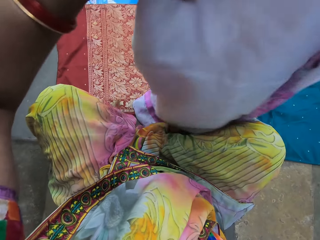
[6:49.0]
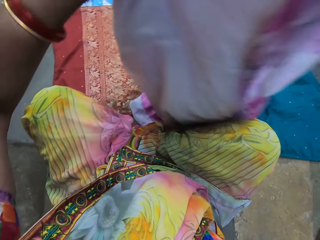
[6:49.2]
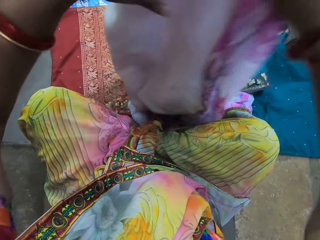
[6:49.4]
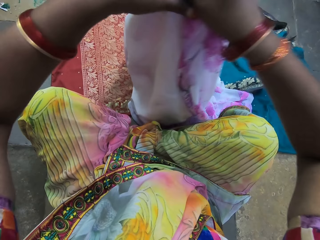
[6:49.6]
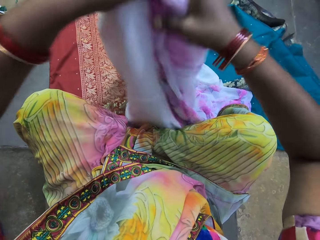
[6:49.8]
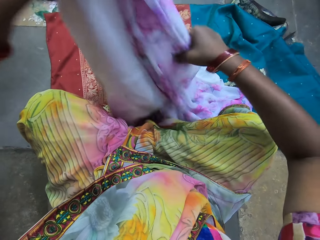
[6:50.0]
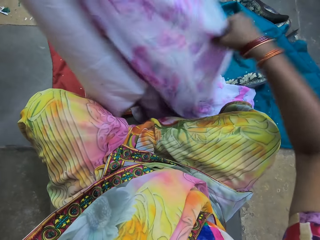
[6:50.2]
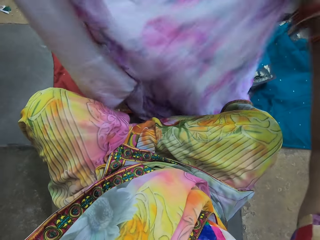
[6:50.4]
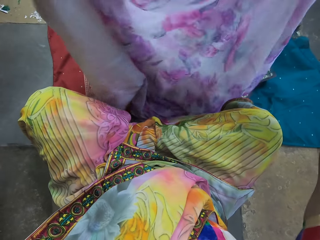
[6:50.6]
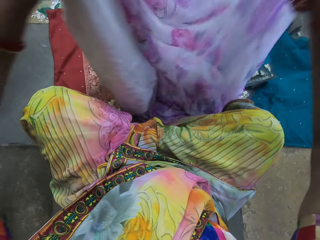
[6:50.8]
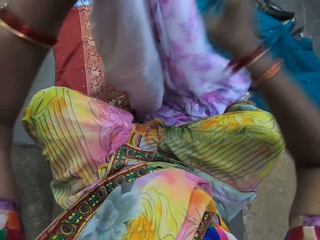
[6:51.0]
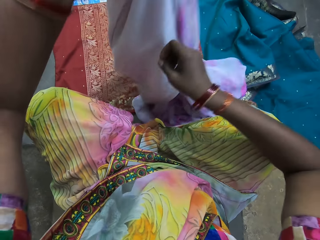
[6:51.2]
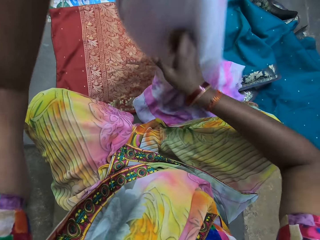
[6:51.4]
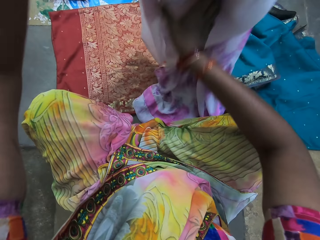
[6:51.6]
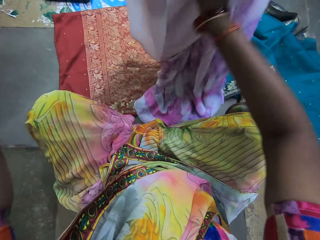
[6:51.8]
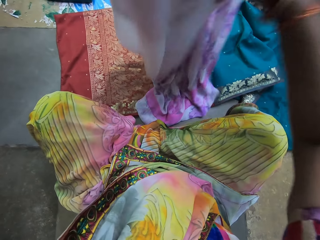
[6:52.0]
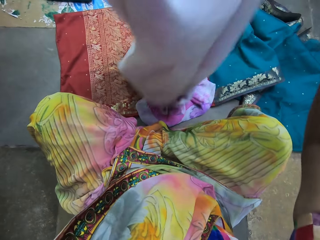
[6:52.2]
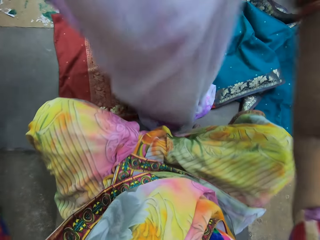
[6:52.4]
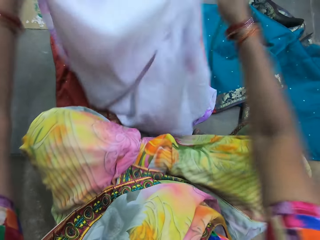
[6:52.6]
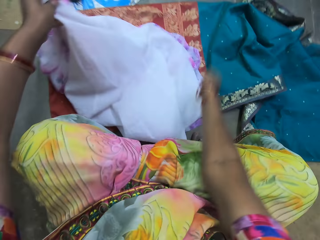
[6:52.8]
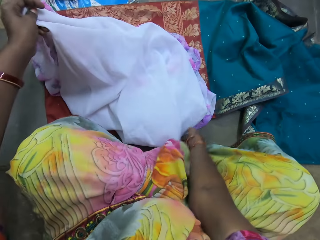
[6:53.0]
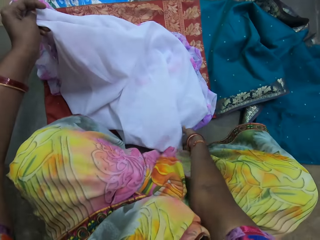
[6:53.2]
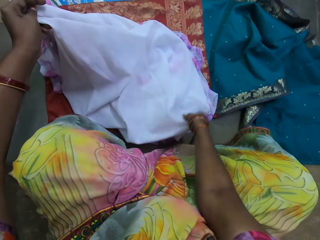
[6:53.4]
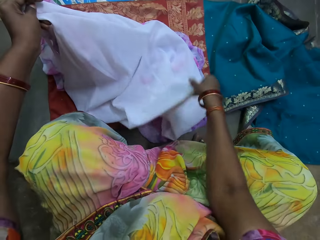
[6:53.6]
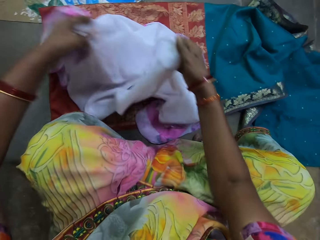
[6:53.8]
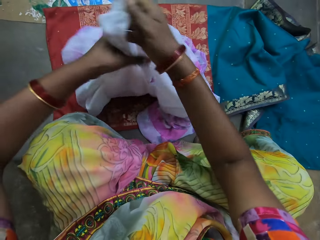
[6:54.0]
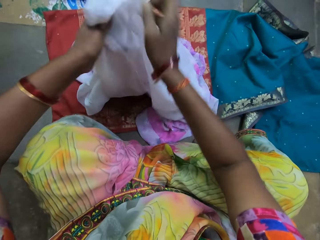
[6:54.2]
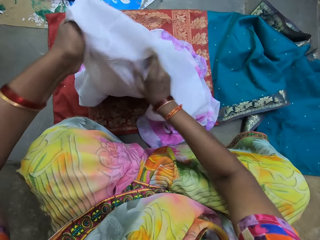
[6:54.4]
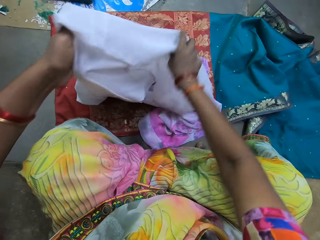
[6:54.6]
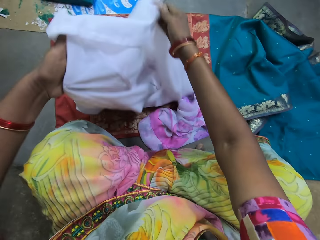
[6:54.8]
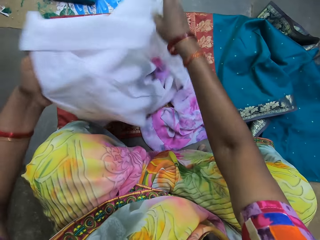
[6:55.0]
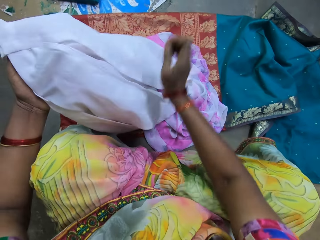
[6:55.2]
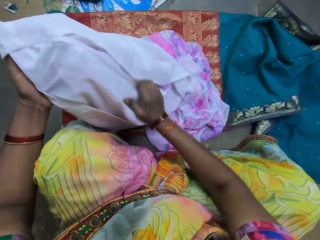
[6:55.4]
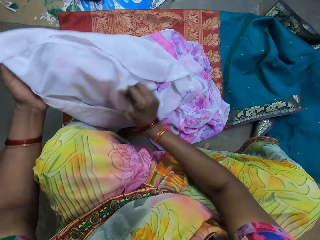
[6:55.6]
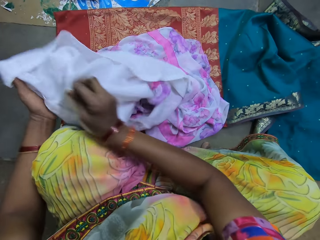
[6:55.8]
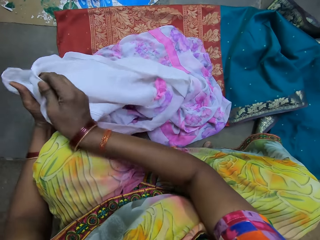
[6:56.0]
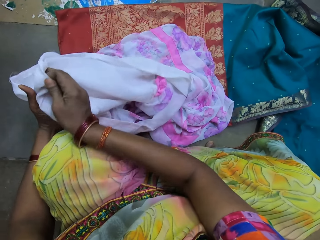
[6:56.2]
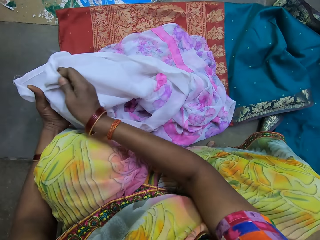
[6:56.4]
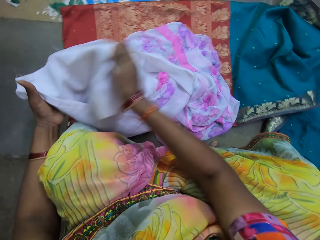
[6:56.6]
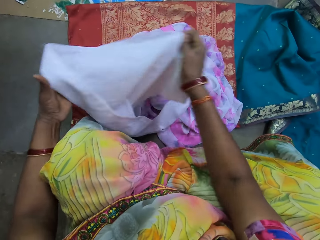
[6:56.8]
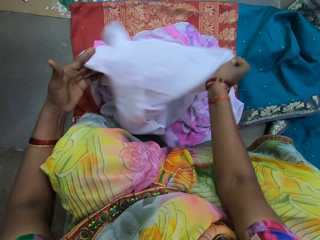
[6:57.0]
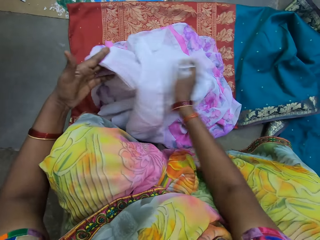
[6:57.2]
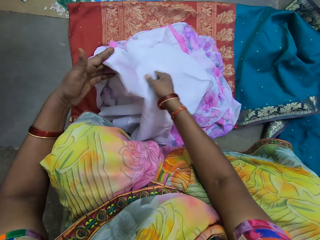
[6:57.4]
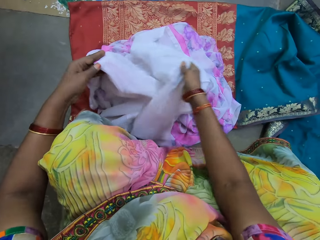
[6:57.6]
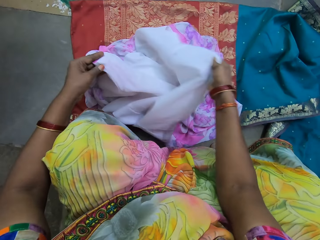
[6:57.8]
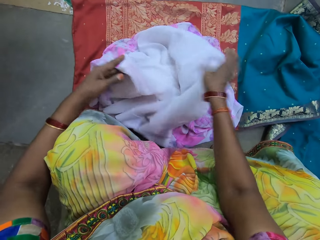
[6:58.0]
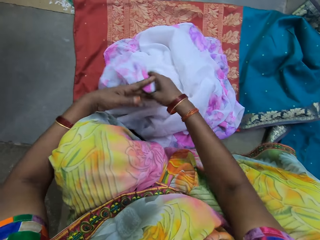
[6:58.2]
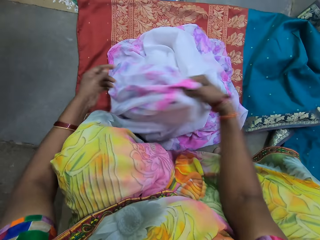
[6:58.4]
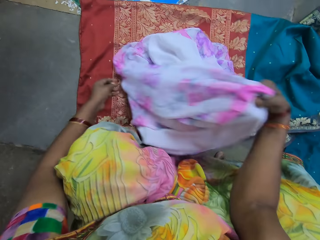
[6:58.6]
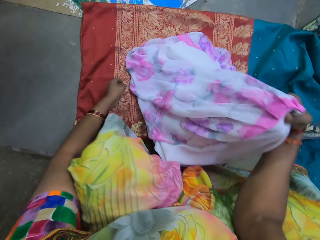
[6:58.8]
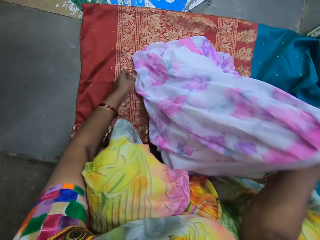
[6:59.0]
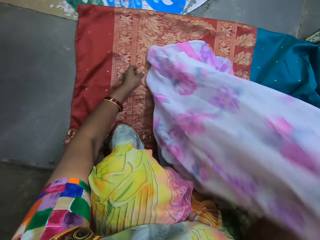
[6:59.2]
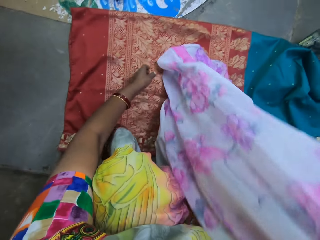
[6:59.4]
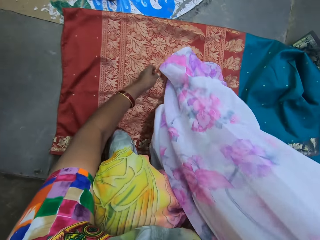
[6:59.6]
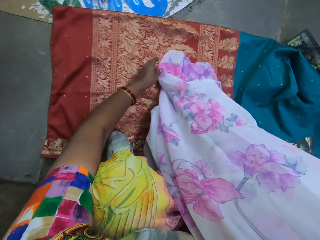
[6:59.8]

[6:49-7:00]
The camera wearer holds the cloth. They hold the gown with both hands. They unfold the cloth.

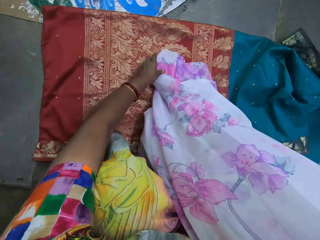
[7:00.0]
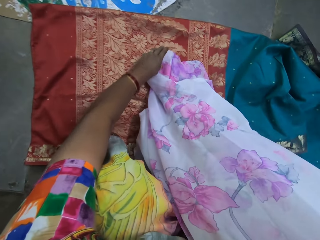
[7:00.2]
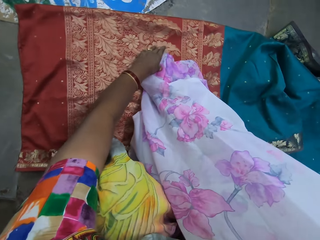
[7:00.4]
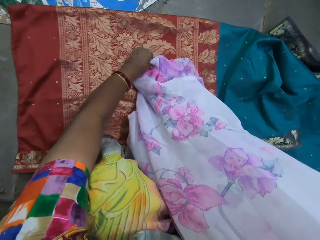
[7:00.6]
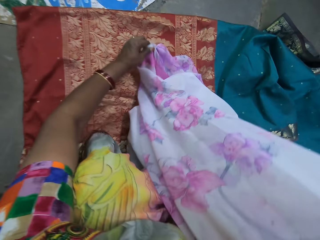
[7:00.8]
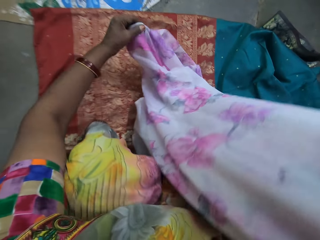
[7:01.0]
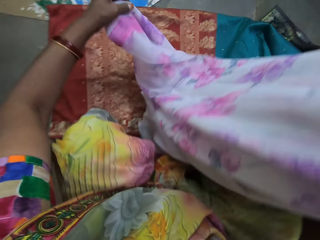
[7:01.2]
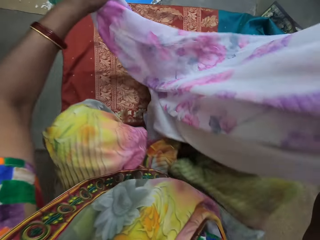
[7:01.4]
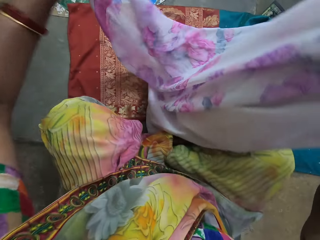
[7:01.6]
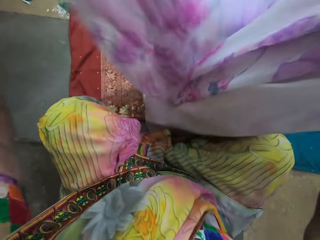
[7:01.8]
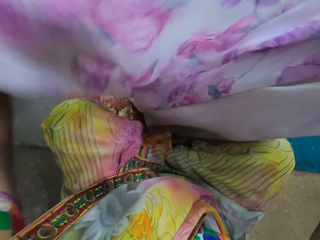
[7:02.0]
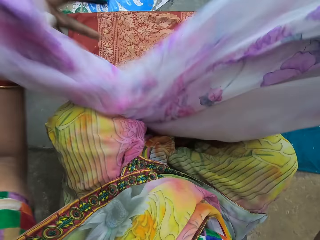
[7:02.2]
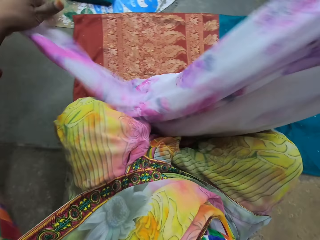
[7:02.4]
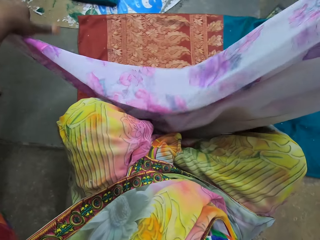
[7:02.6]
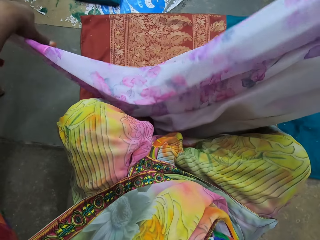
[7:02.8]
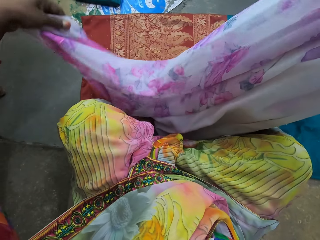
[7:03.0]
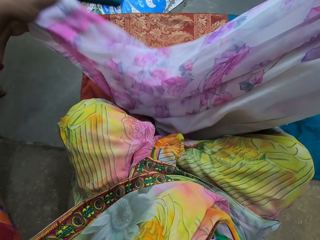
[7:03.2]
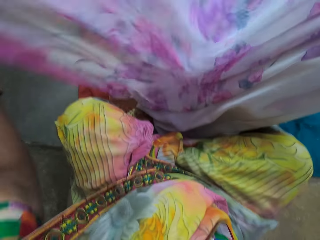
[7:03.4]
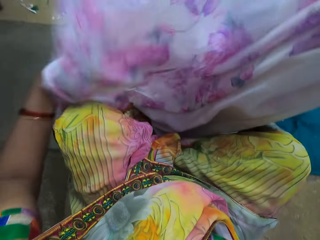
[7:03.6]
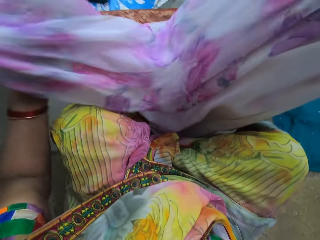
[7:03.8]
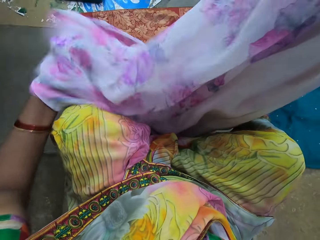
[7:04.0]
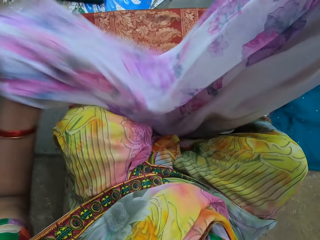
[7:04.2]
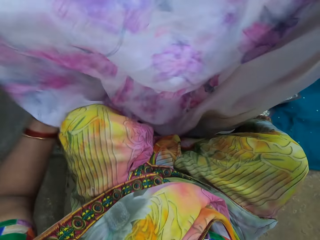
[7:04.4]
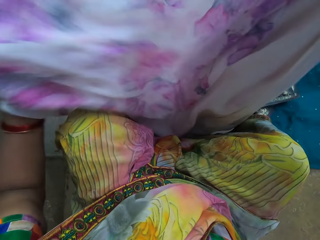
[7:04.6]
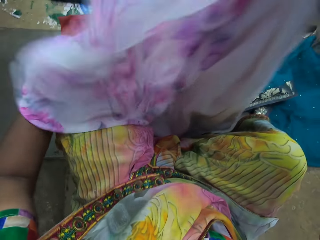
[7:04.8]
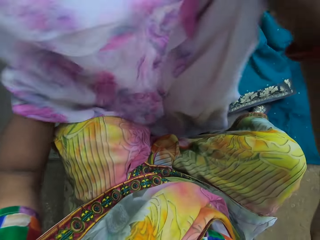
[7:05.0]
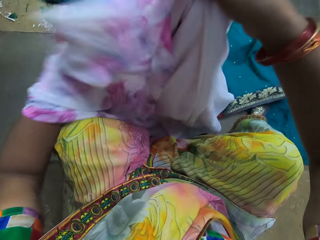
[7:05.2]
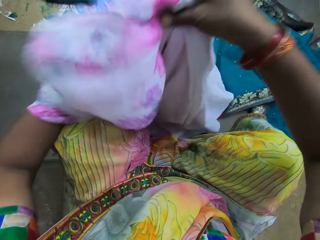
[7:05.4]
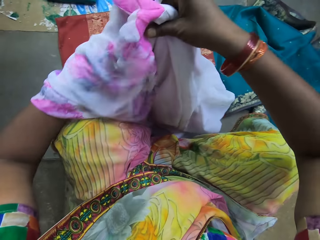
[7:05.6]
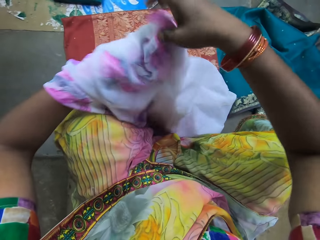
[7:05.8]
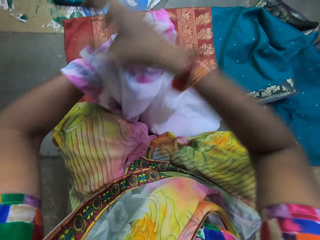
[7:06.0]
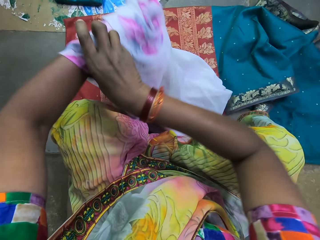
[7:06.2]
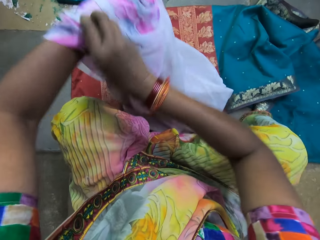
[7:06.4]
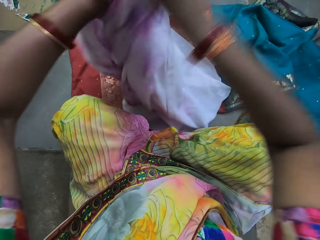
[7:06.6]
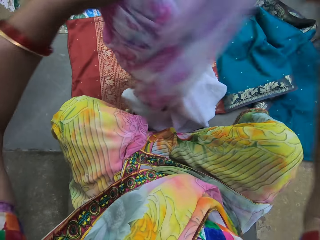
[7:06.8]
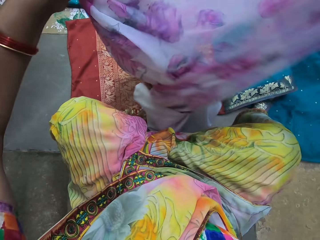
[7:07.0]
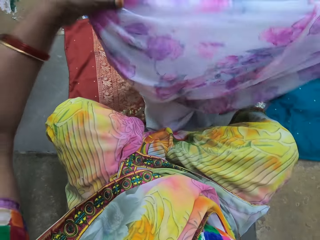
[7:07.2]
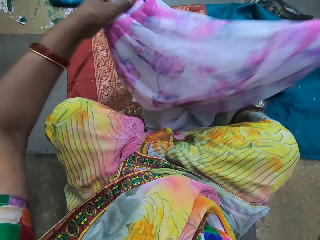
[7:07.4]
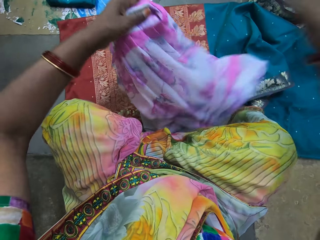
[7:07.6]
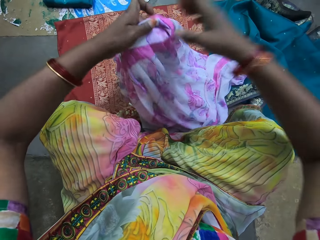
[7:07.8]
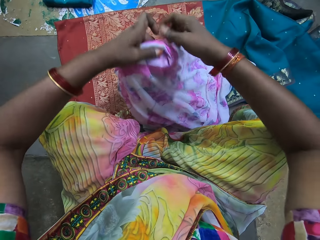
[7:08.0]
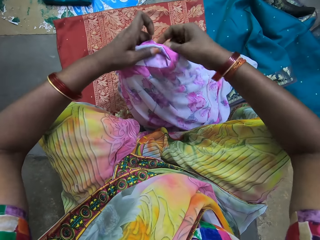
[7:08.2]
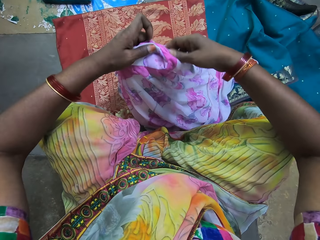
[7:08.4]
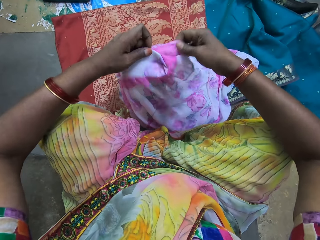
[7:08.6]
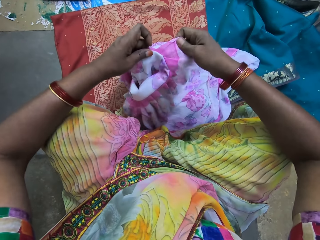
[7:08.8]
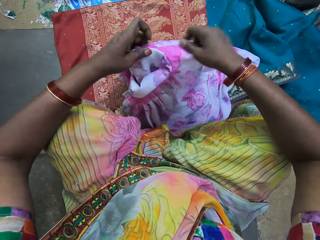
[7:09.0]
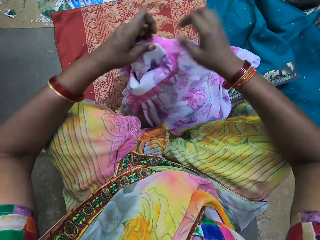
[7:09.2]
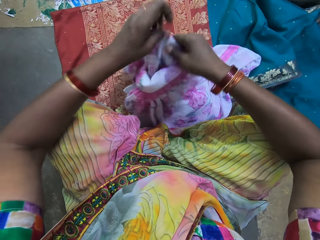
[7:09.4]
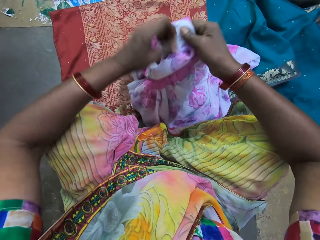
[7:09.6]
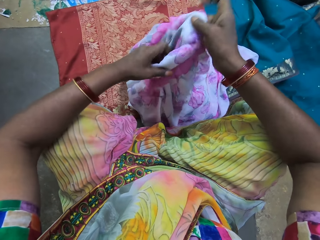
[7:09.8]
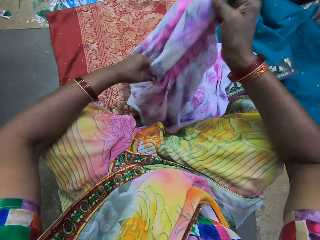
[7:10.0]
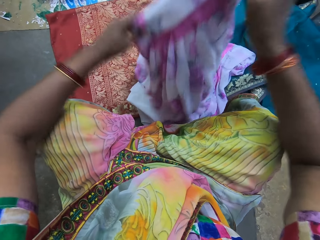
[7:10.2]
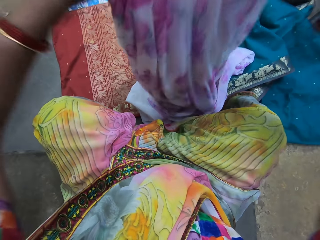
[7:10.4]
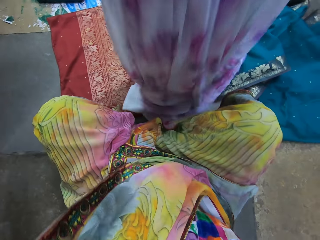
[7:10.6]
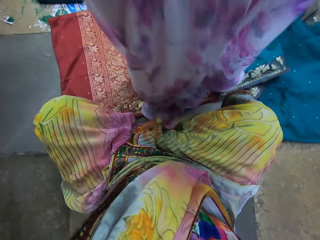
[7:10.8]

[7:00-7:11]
The camera wearer turns the gown inside out with her hands.
